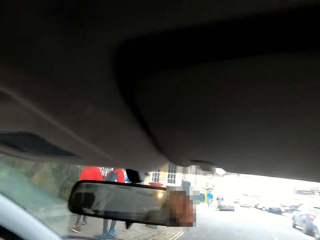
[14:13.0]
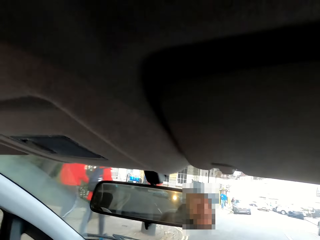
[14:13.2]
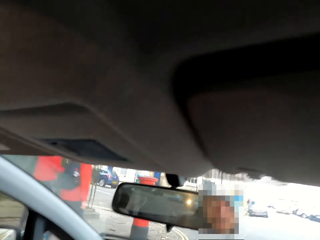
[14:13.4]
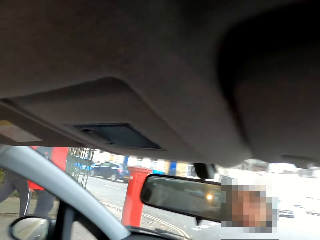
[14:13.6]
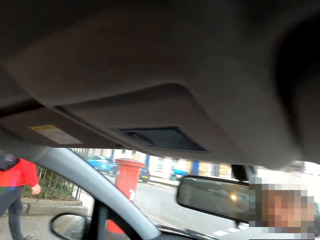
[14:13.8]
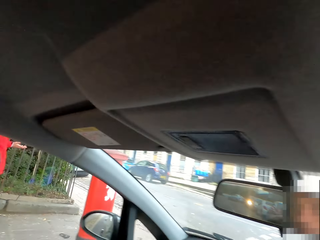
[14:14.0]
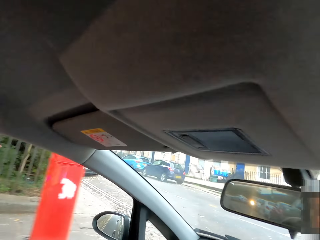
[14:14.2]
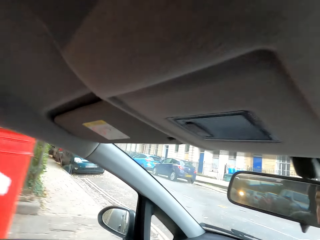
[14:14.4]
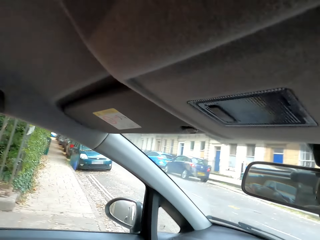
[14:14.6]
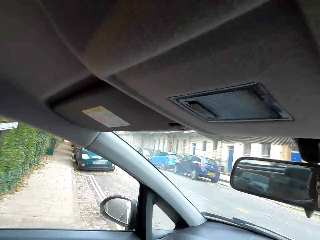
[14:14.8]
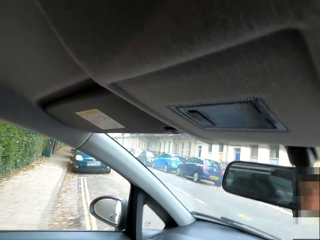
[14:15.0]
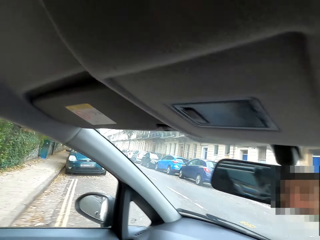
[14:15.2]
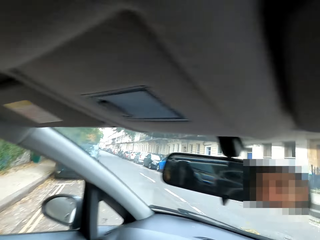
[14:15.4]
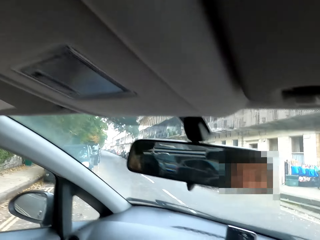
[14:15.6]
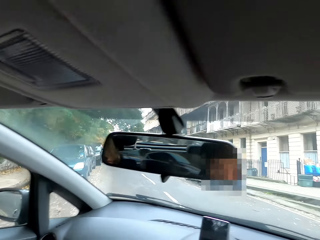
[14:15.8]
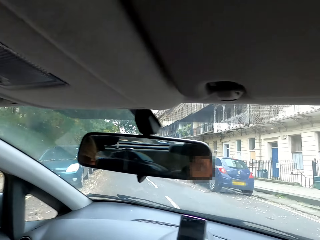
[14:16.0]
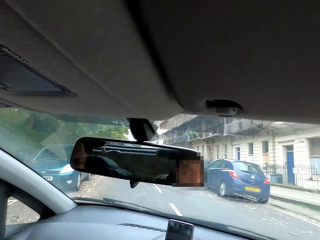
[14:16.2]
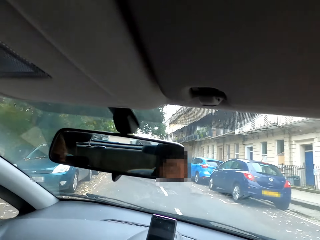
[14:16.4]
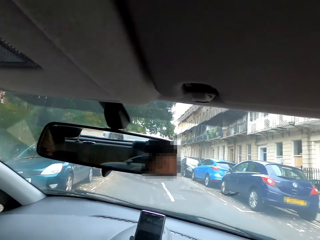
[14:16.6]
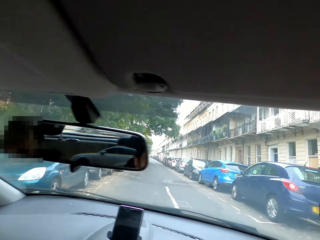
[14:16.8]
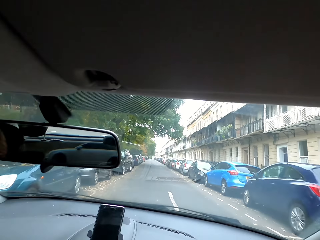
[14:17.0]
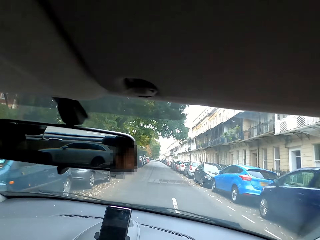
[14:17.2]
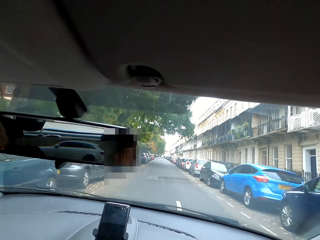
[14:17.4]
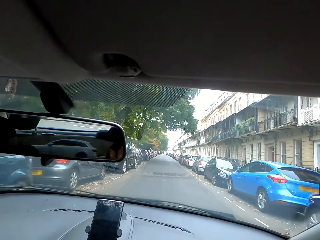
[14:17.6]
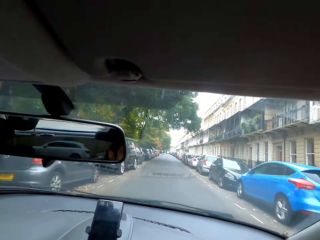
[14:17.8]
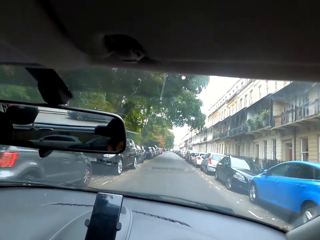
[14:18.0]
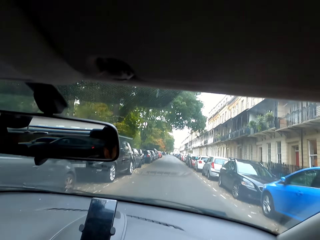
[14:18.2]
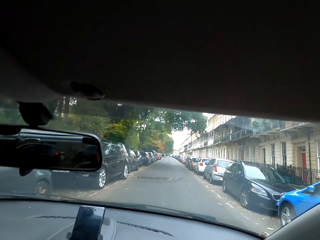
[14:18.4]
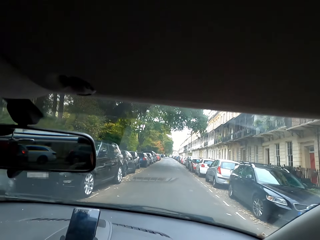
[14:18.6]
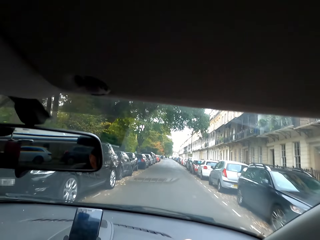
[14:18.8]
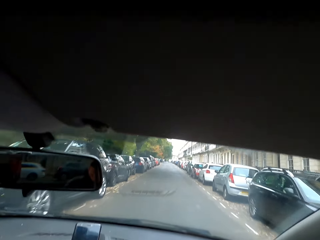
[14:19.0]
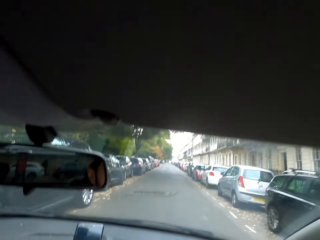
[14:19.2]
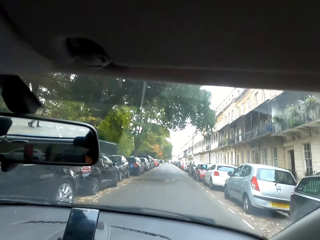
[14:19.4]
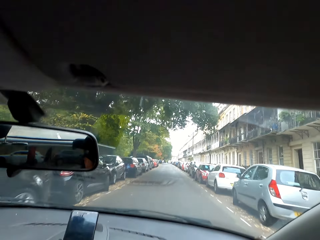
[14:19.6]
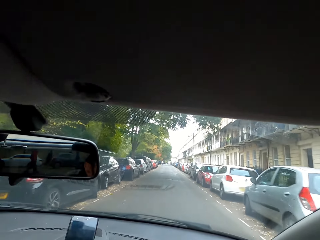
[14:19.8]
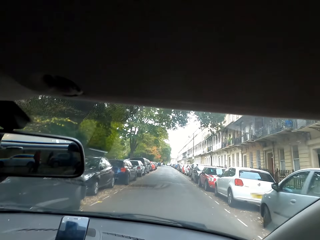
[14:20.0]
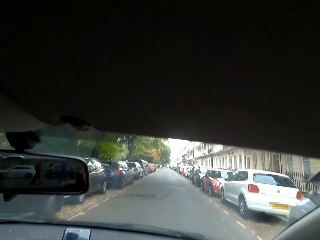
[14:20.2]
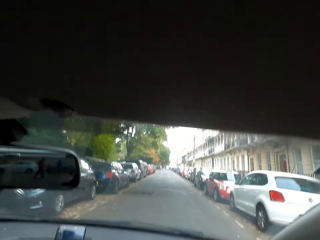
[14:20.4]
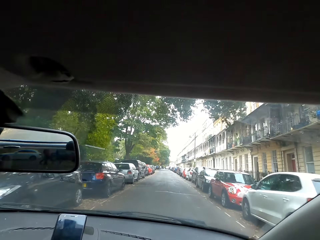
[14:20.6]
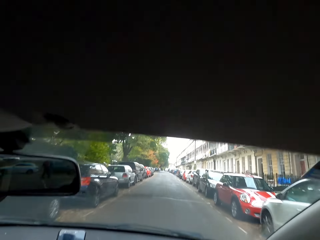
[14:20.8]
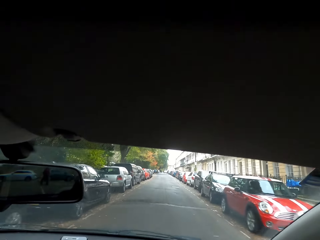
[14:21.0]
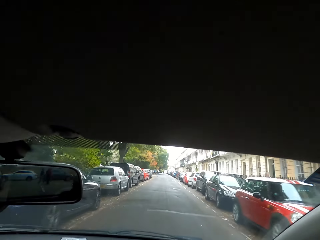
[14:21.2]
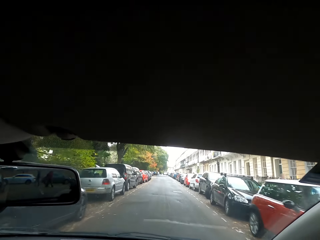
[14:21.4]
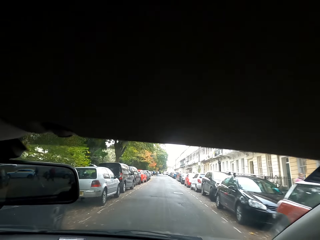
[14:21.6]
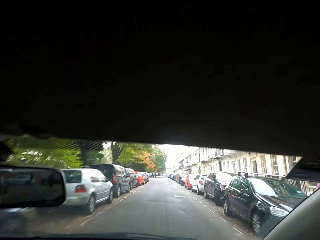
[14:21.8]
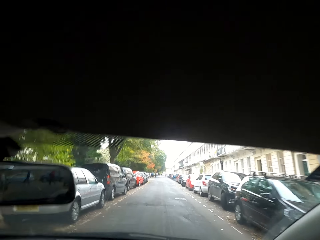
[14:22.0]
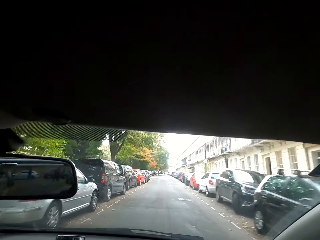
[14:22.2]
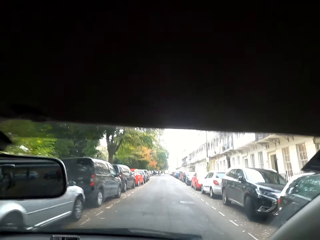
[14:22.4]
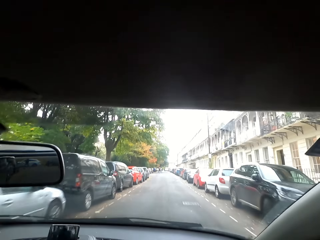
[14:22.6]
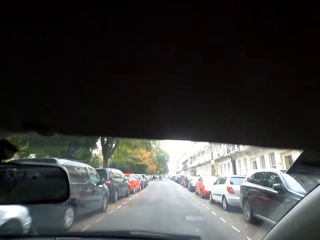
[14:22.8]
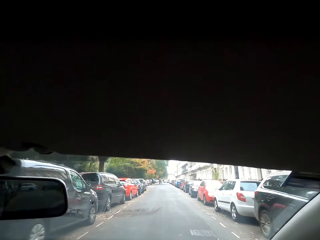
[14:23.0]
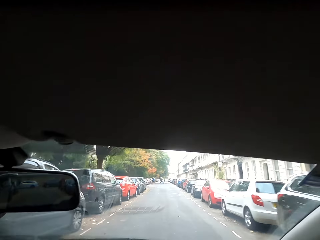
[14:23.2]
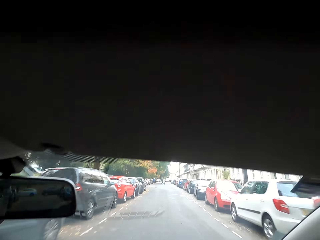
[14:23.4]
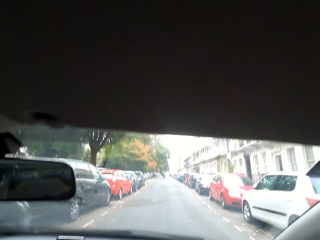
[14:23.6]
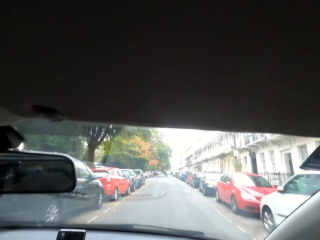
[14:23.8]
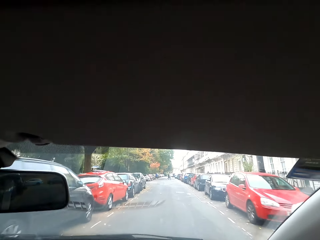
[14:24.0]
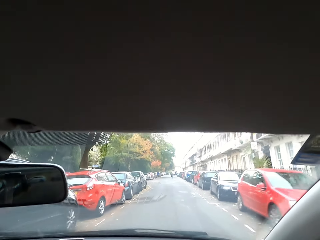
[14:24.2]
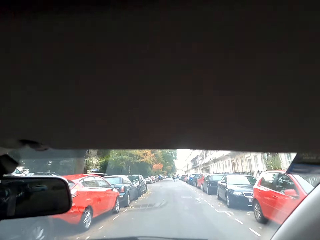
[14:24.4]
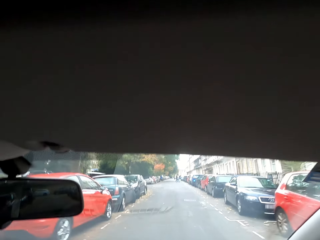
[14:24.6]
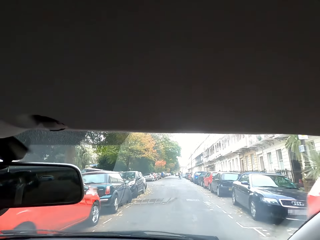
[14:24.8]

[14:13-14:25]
The camera wearer makes the turn on the left side of the road. They drive the car forward on the road with both hands on the steering wheel.

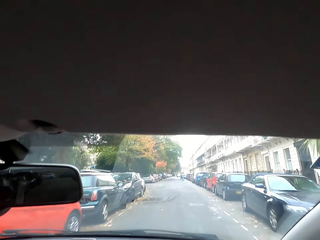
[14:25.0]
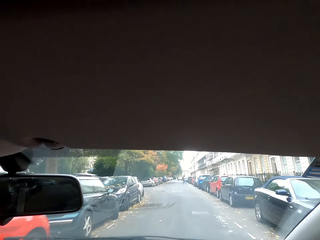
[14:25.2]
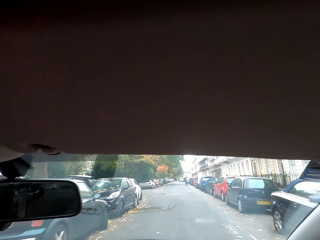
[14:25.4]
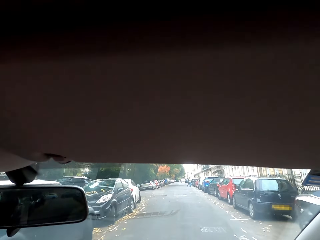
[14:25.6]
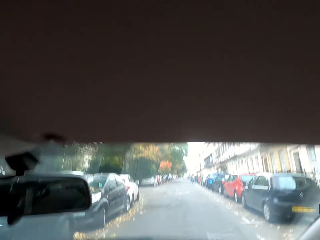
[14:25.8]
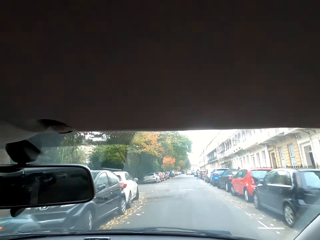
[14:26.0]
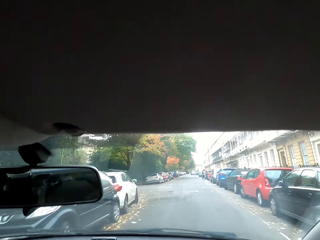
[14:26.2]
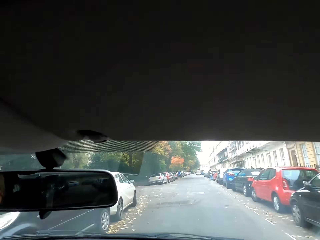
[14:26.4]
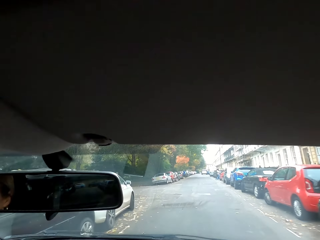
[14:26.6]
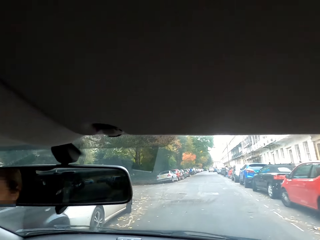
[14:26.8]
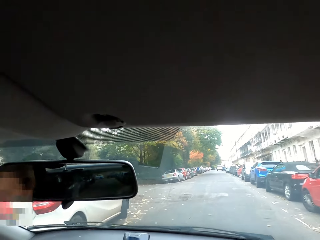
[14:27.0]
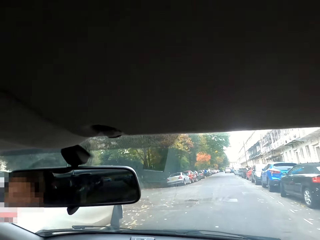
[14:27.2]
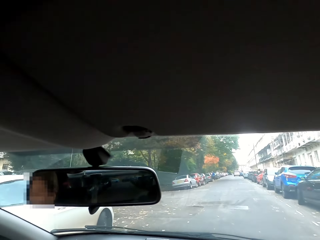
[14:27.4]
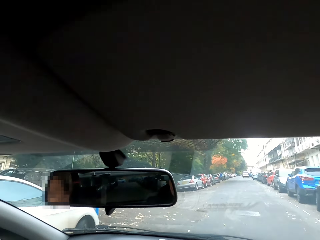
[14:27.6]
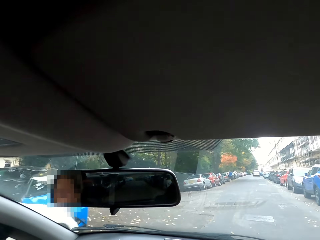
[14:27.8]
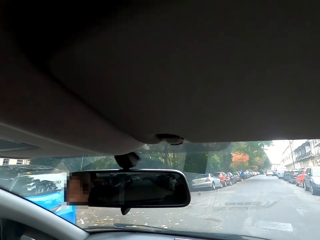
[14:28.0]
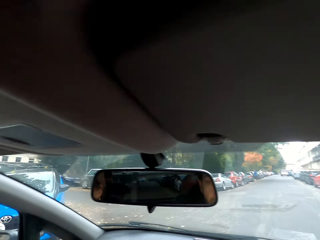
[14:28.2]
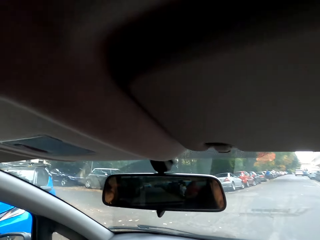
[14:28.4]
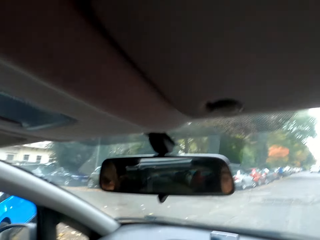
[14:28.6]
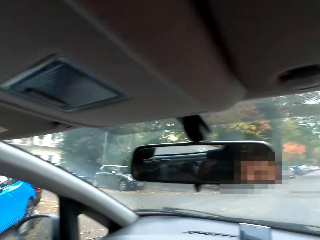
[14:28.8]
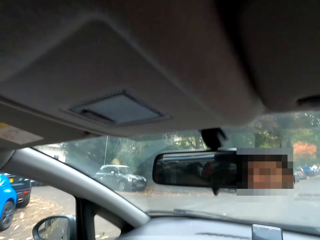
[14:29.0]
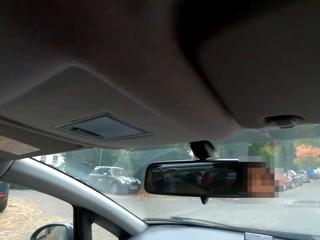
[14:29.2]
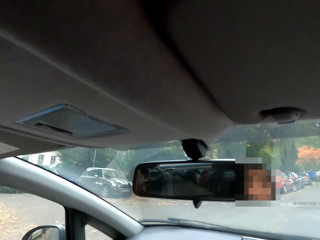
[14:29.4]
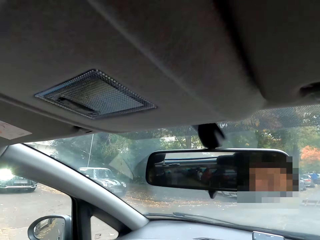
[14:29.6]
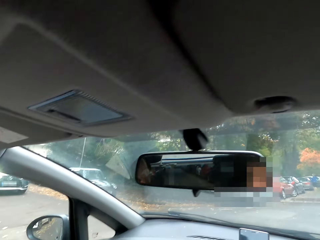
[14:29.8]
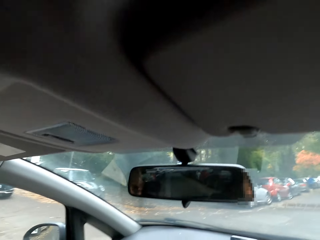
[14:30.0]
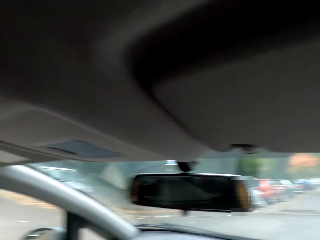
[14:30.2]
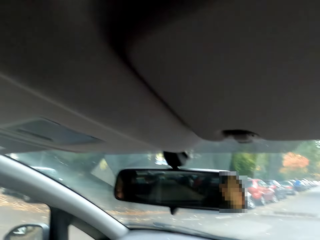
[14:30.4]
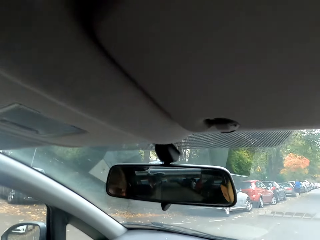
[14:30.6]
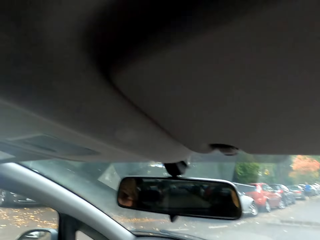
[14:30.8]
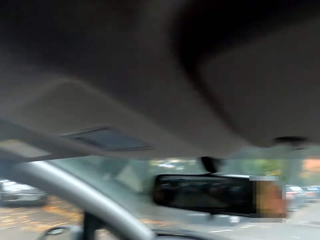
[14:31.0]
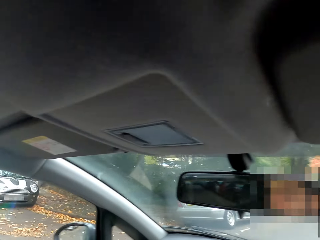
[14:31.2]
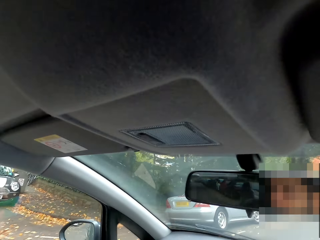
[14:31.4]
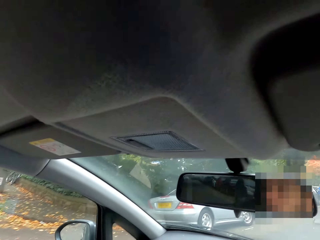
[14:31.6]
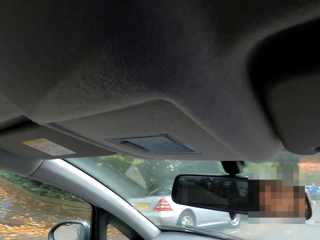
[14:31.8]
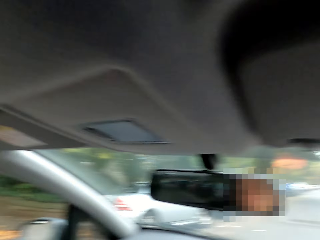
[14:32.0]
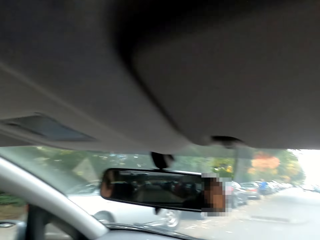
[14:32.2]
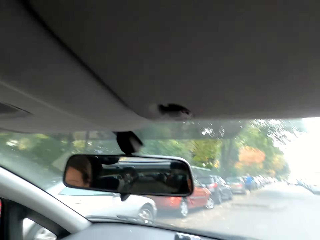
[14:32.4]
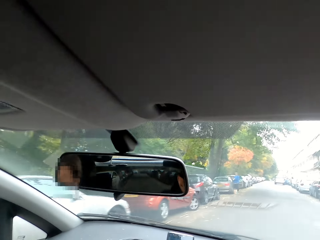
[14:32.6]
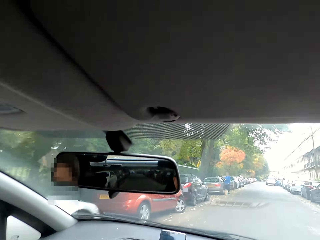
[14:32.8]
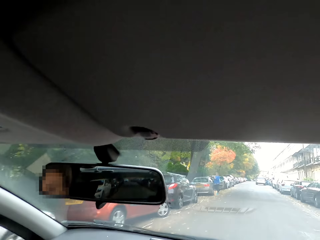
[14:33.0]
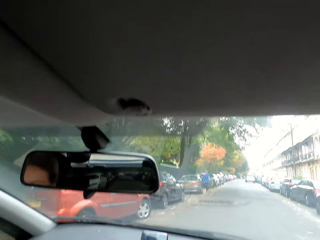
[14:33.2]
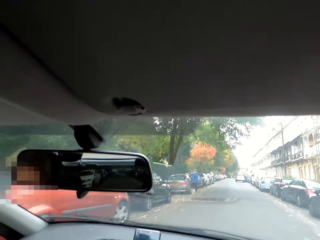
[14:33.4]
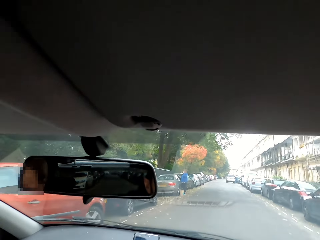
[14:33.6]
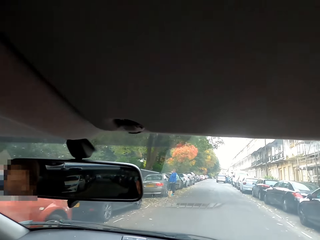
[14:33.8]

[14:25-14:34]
The camera wearer turns to the right.
